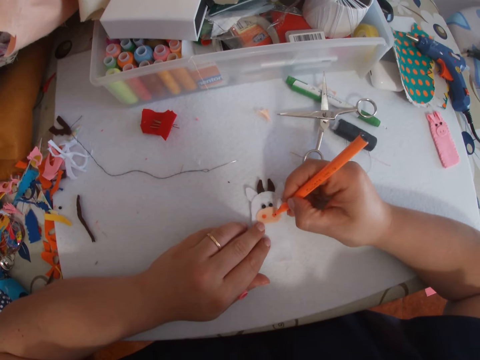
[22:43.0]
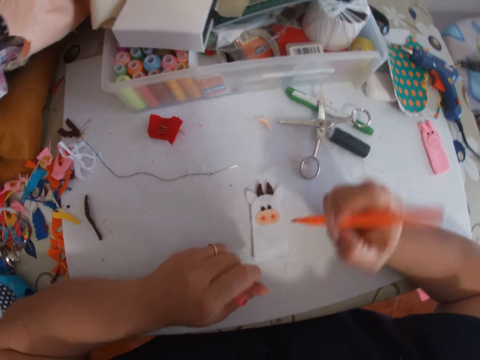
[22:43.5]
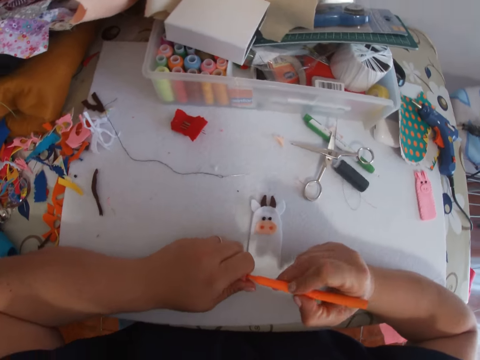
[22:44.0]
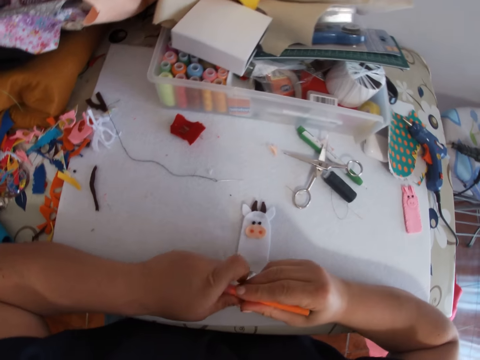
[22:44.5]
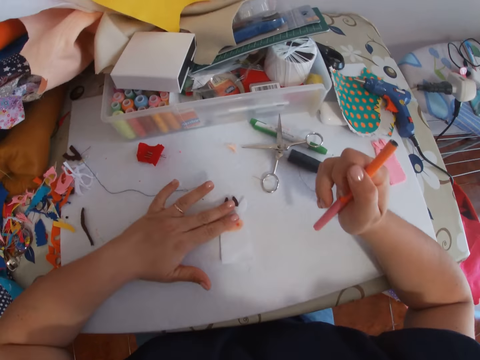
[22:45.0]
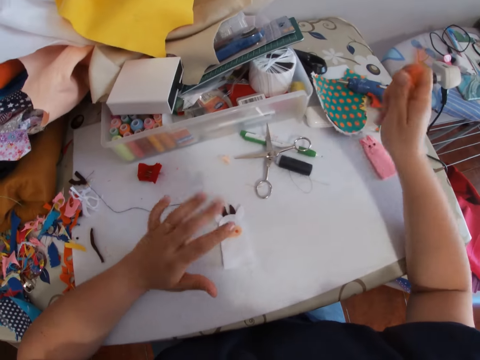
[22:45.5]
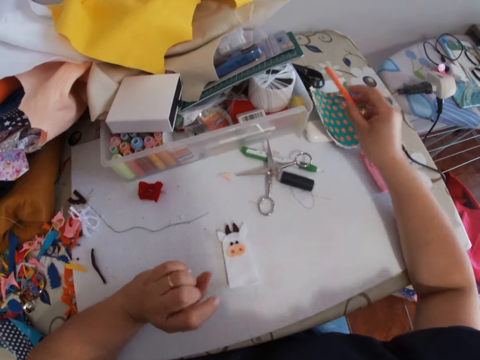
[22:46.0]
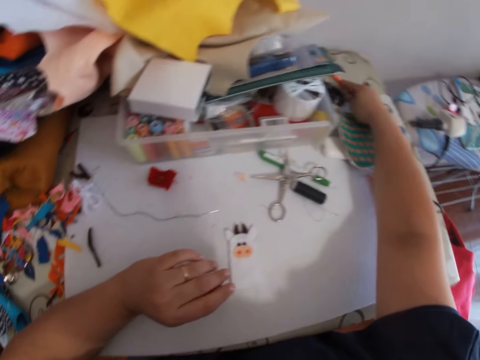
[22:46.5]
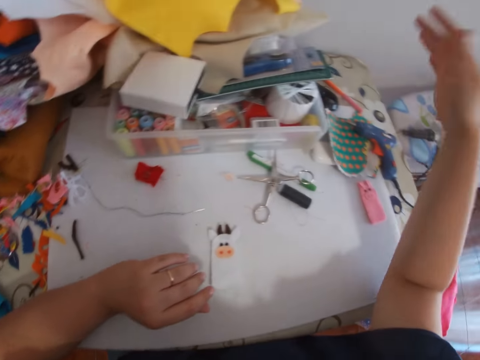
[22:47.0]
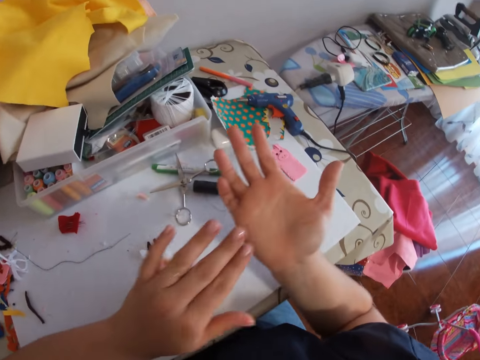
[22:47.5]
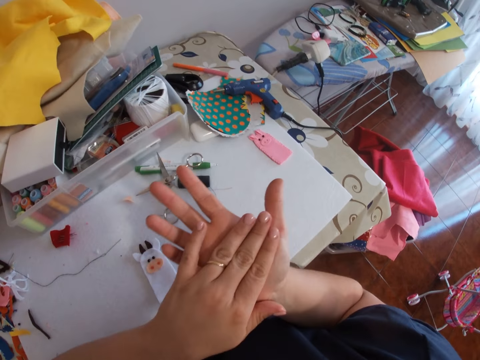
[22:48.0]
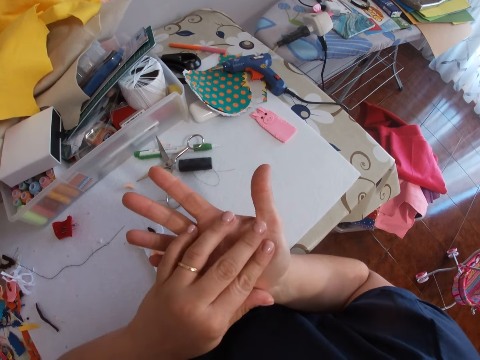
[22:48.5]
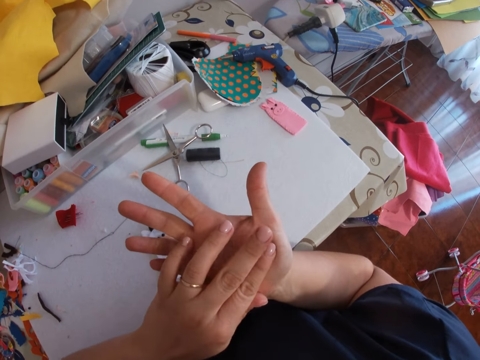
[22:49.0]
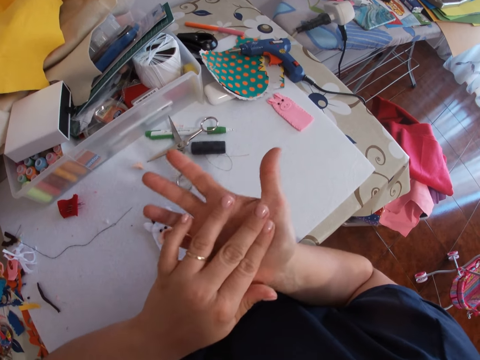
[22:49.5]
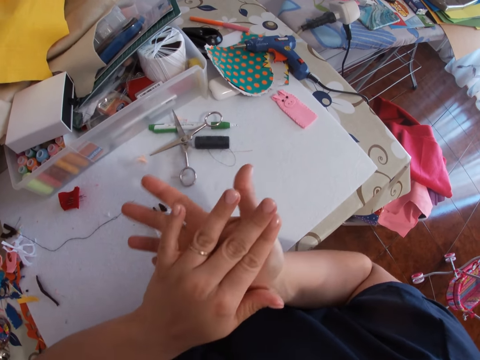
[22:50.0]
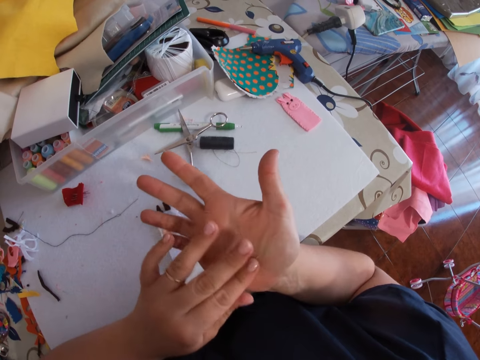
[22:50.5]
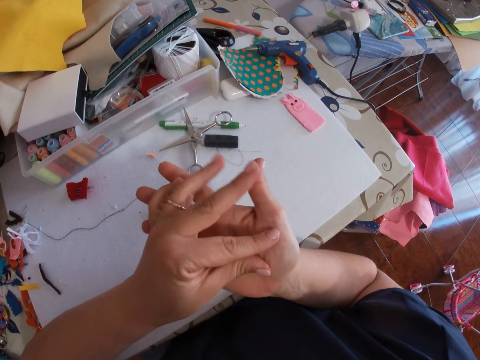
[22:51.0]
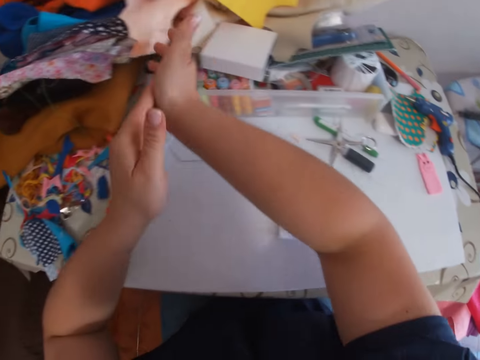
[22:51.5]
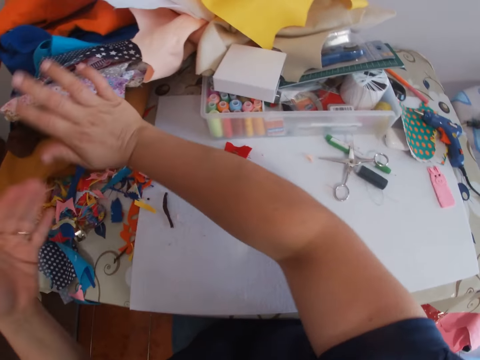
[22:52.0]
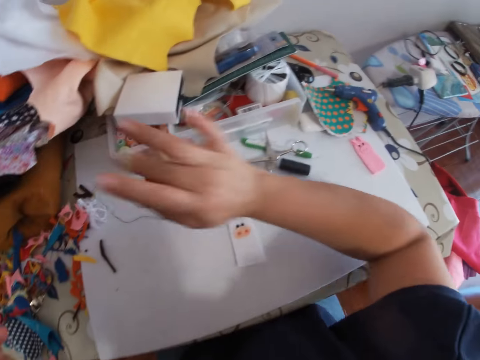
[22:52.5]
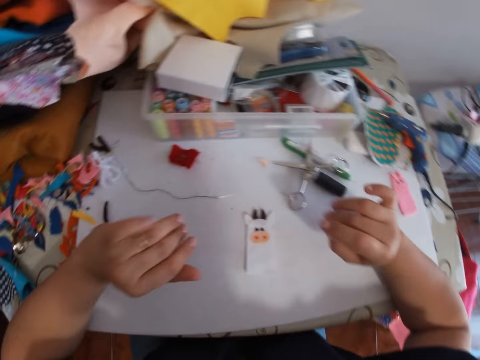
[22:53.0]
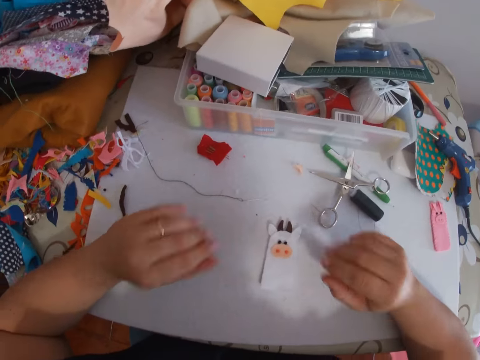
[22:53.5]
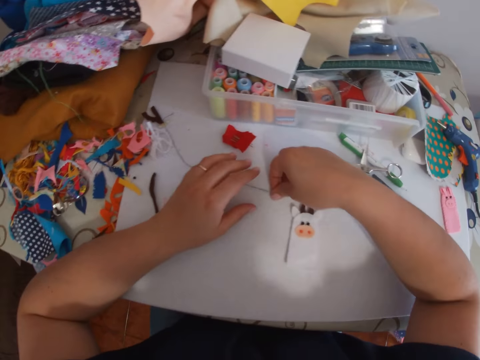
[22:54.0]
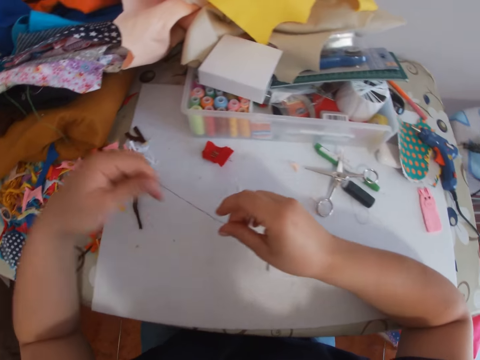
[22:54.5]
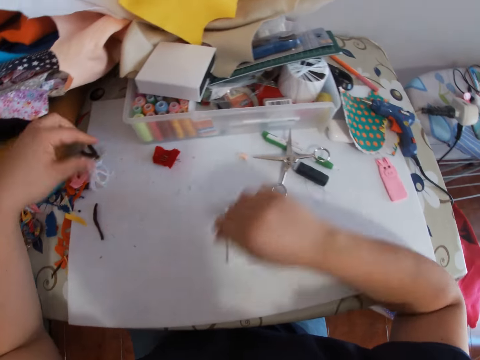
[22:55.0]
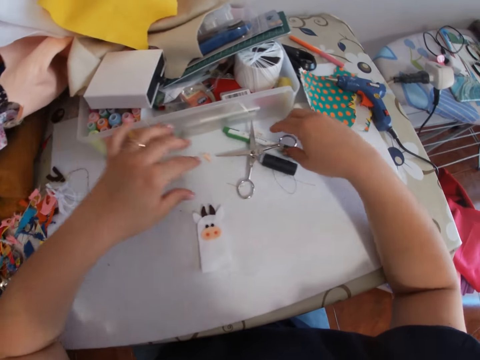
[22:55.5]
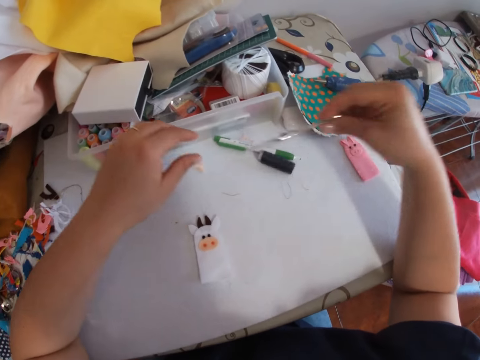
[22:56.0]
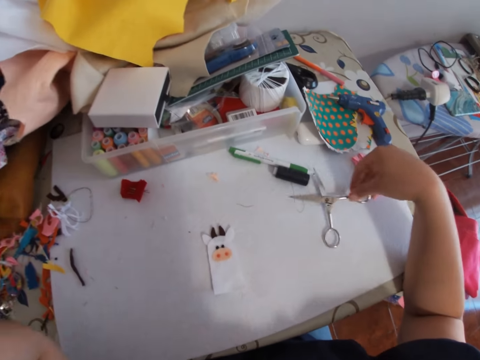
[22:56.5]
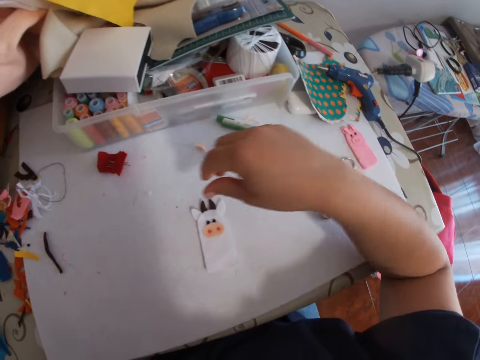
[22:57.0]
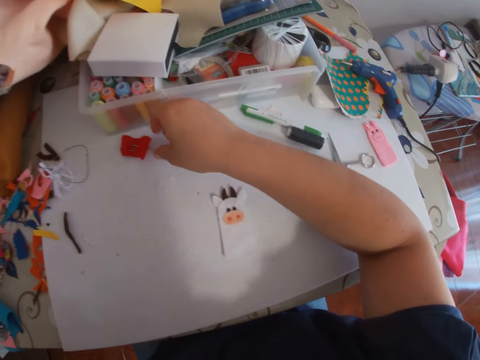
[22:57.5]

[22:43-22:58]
The camera wearer covers the marker. She places her left index finger on the piece on the craft. She drops the marker on the right side of the table. She rubs her palm and wipes her hands. She dusts her hands. She picks a needle with the thread on the table. She moves the scissors aside on the table.

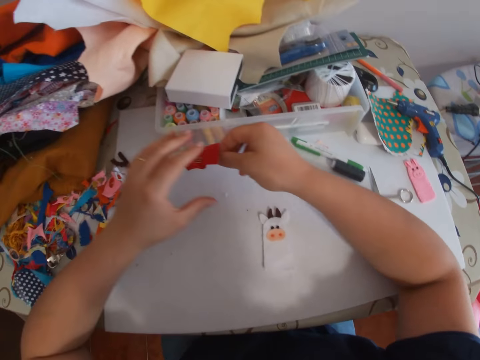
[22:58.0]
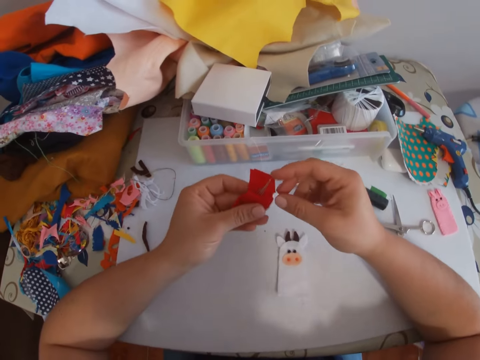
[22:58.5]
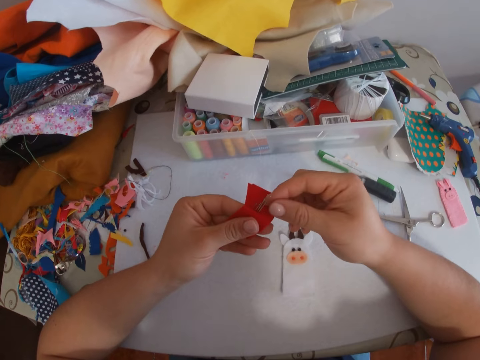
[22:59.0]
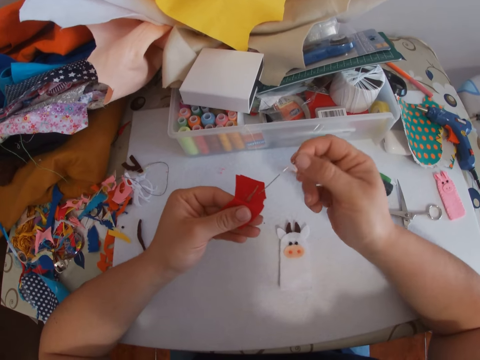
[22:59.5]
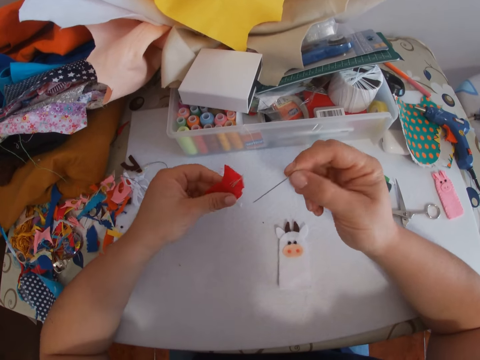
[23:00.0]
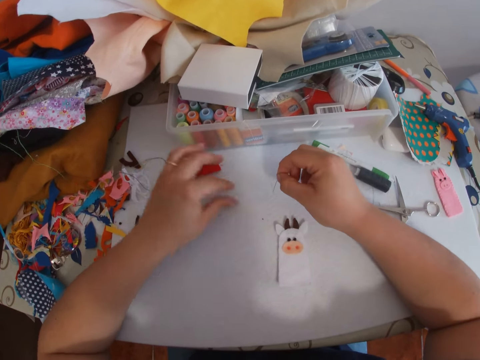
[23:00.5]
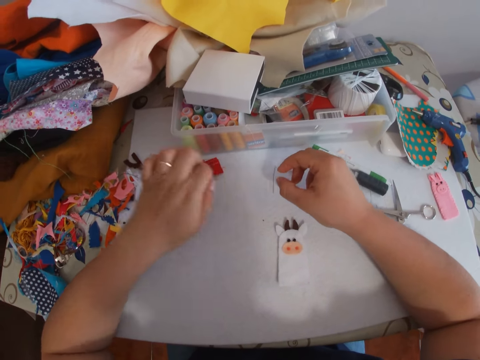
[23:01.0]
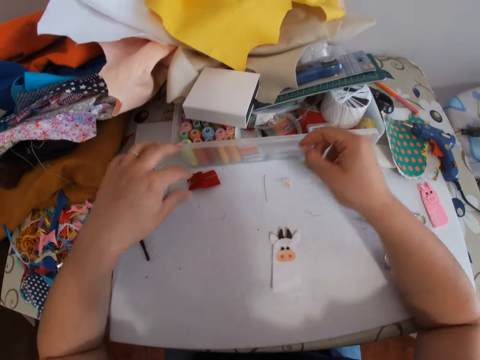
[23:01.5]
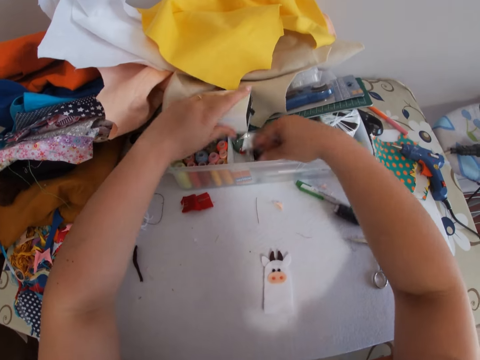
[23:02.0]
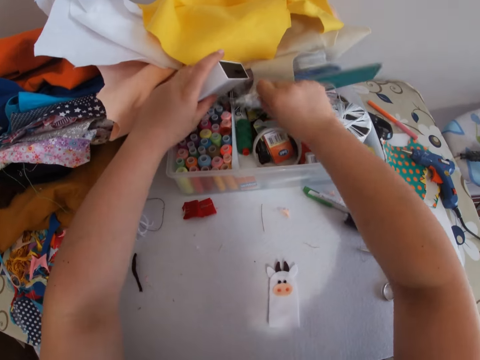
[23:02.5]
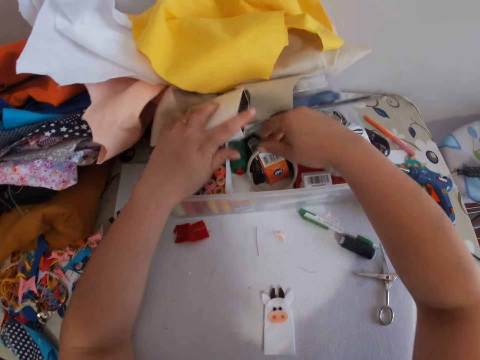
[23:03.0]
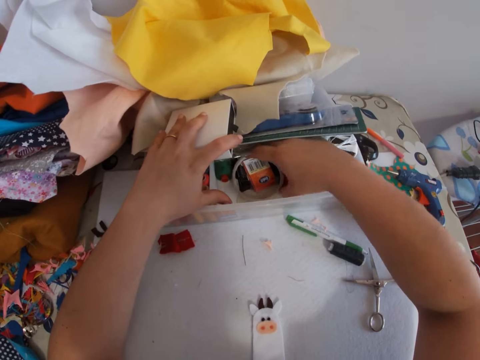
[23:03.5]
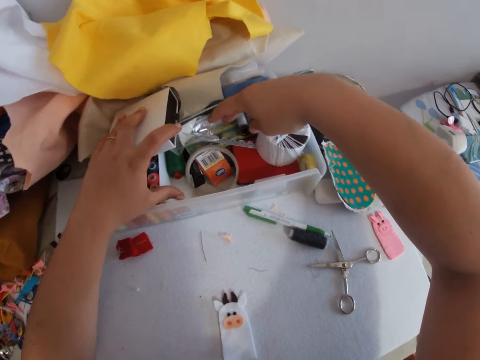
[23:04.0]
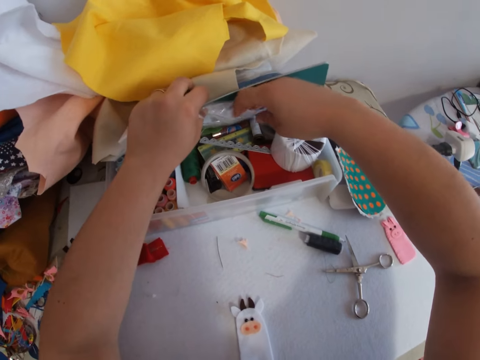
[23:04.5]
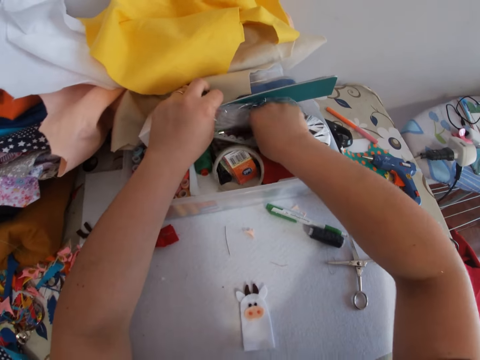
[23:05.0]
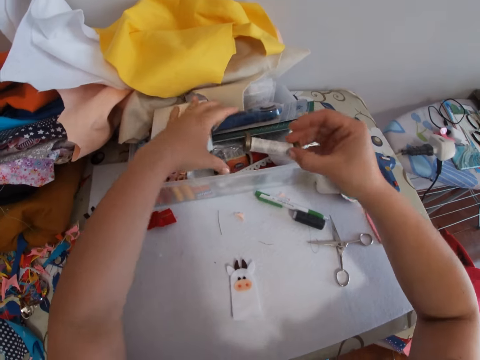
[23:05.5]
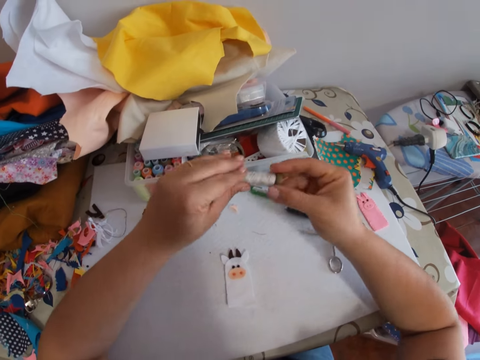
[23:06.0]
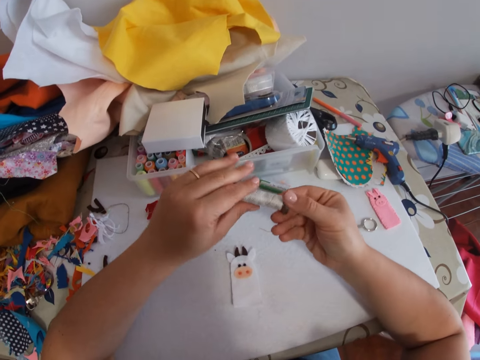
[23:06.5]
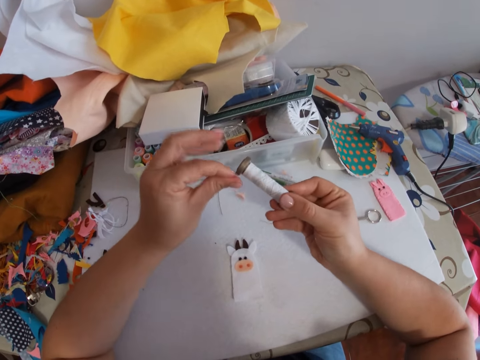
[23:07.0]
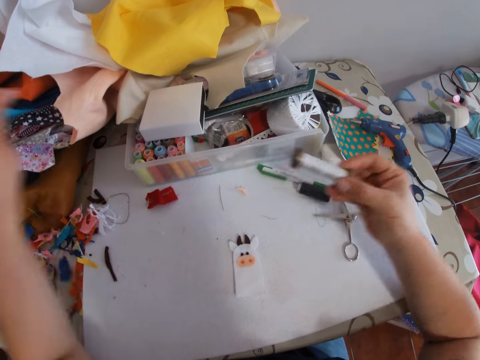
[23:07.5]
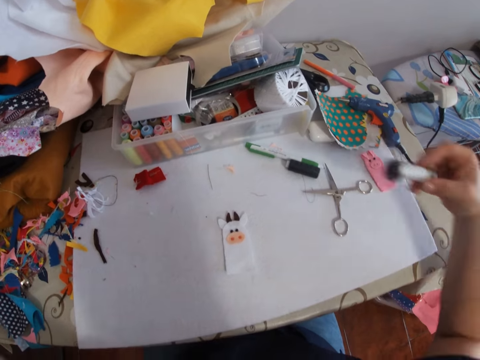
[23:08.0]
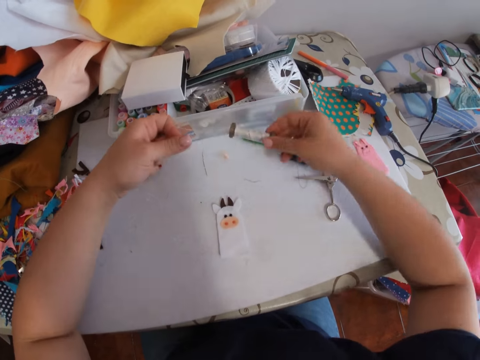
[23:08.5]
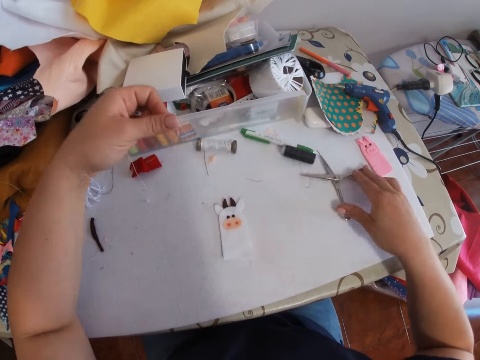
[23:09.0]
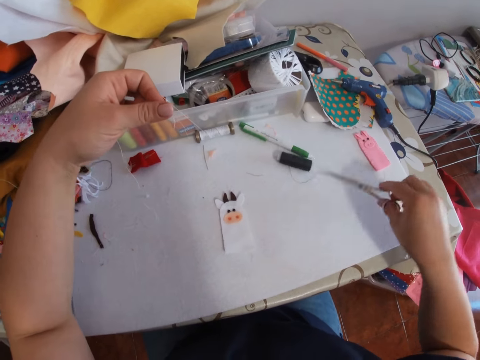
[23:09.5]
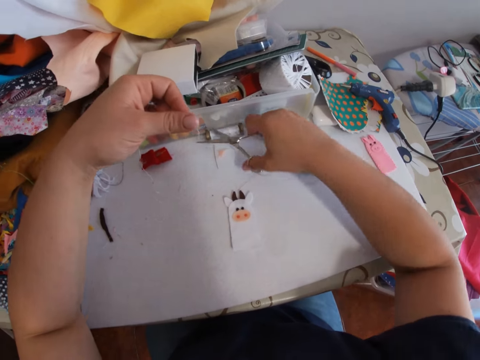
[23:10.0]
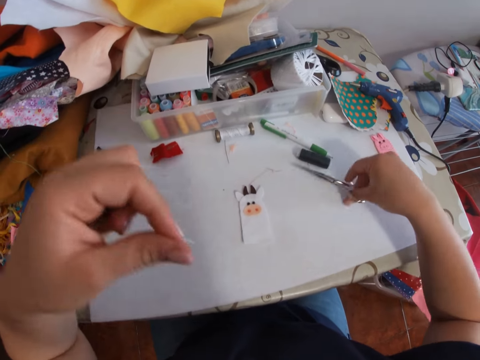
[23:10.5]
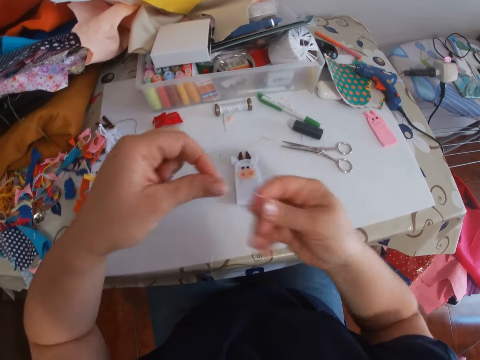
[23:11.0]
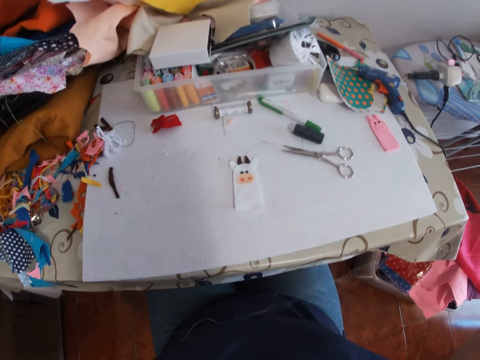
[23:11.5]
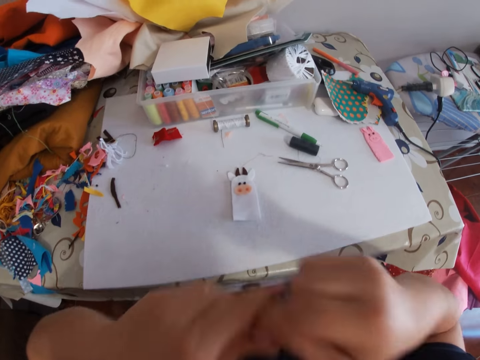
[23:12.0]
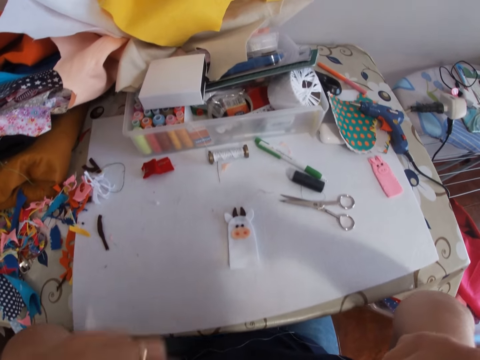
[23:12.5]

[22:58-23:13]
The camera wearer picks up a red material from the table. She retrieves a needle from the red material. She returns the red material to the table. She moves a thread on the table. She places the needle on the table. She searches a container. She picks a white thread. She takes the thread from the container. She rolls the thread. She unwraps the thread. She picks the scissors. She cuts the thread with the scissors. She puts the scissors on the table. She pulls the thread with both hands. She aligns the thread. She holds the thread in the mouth. She puts the thread in her mouth.
